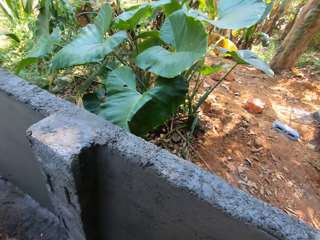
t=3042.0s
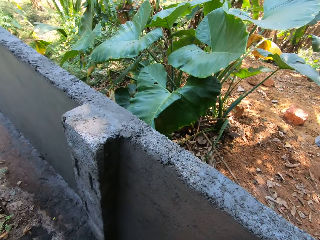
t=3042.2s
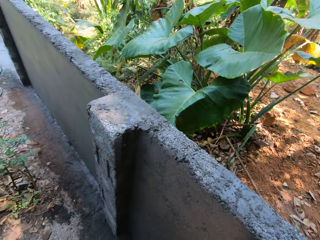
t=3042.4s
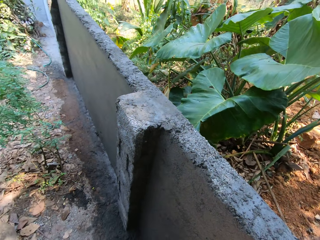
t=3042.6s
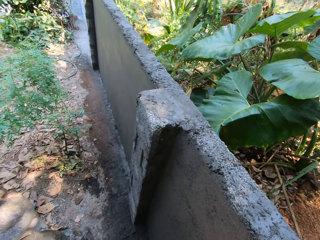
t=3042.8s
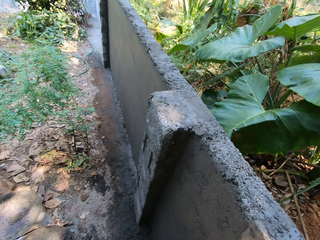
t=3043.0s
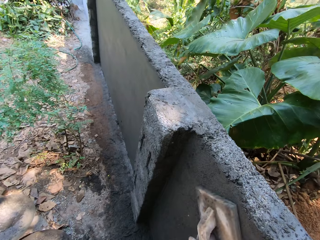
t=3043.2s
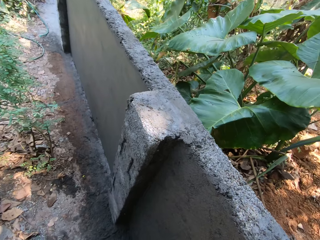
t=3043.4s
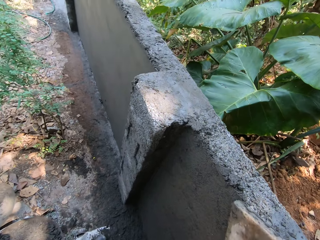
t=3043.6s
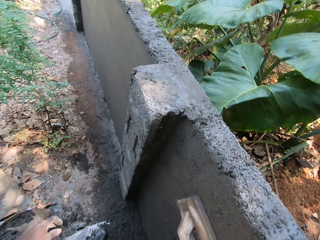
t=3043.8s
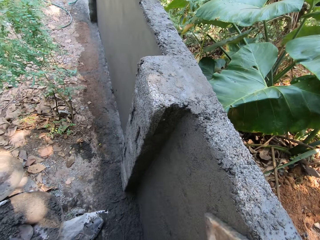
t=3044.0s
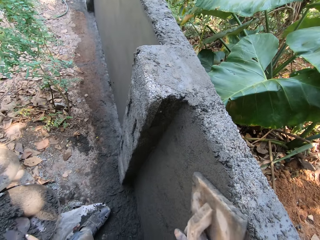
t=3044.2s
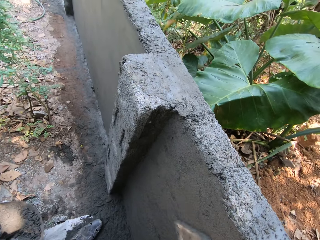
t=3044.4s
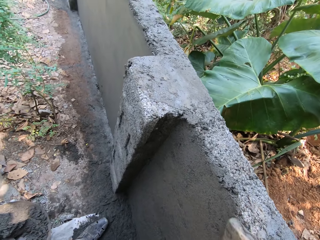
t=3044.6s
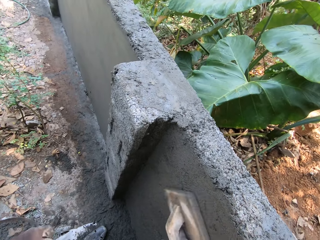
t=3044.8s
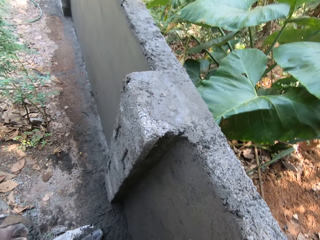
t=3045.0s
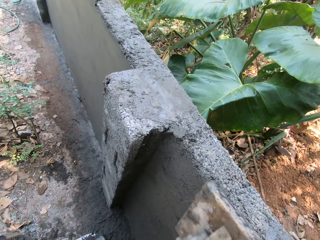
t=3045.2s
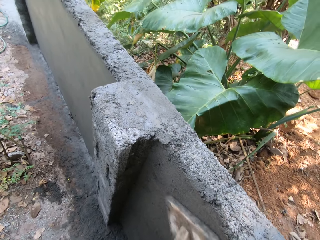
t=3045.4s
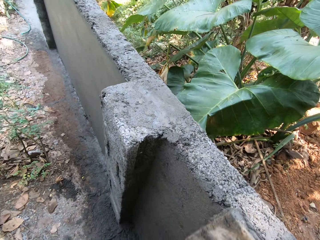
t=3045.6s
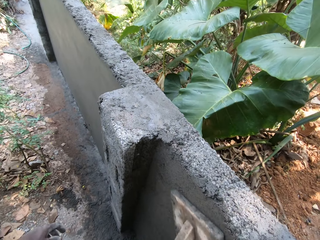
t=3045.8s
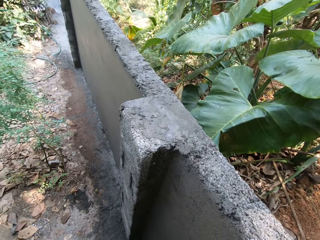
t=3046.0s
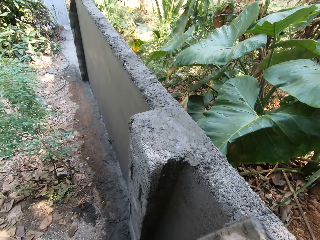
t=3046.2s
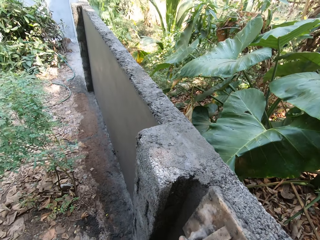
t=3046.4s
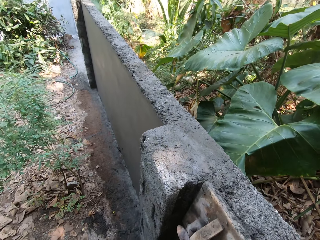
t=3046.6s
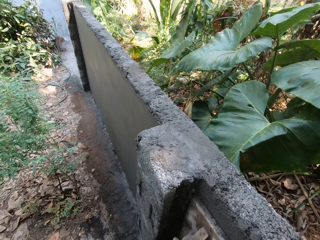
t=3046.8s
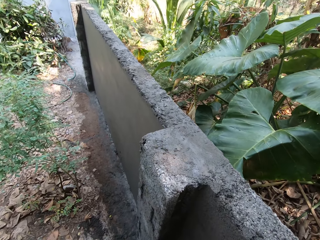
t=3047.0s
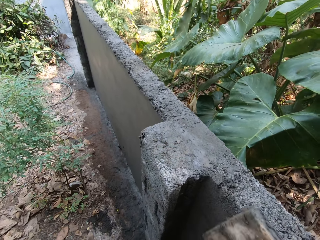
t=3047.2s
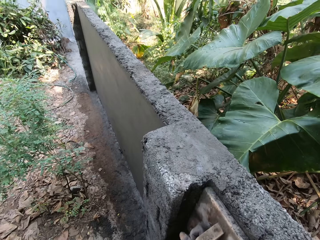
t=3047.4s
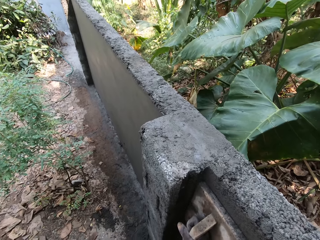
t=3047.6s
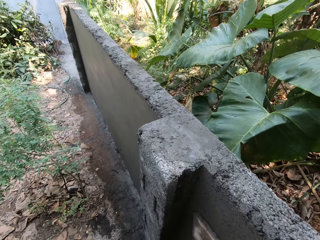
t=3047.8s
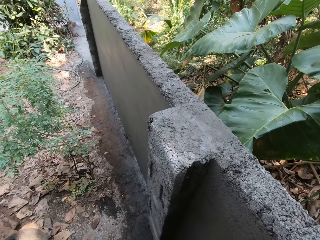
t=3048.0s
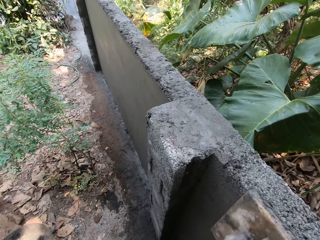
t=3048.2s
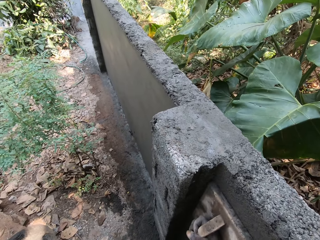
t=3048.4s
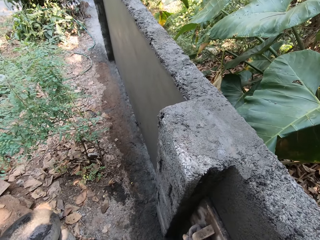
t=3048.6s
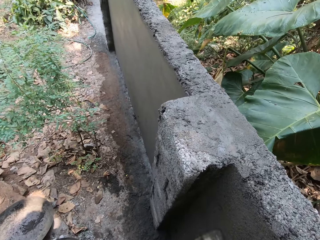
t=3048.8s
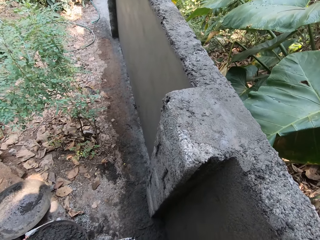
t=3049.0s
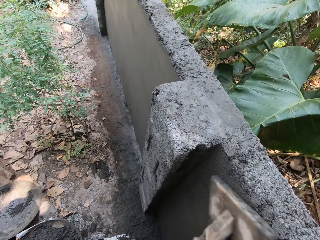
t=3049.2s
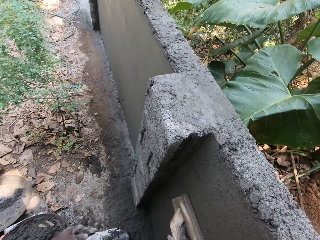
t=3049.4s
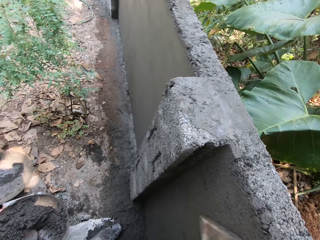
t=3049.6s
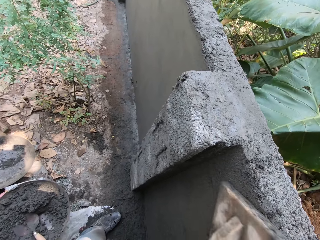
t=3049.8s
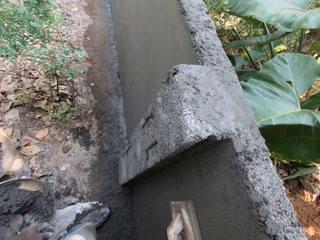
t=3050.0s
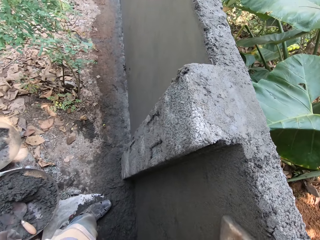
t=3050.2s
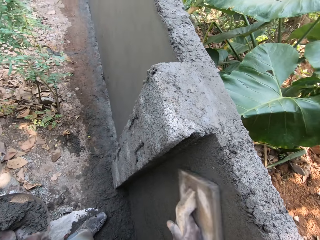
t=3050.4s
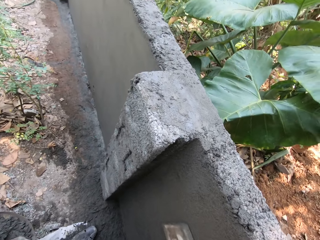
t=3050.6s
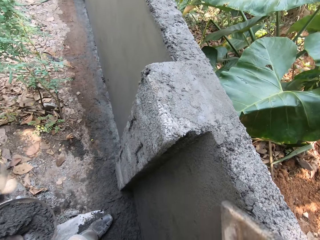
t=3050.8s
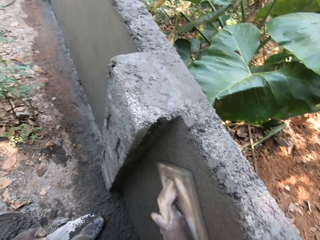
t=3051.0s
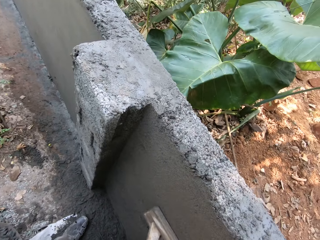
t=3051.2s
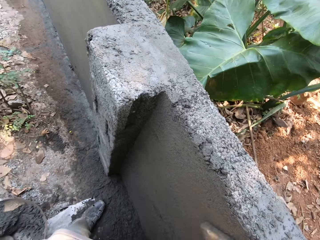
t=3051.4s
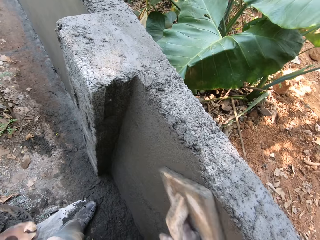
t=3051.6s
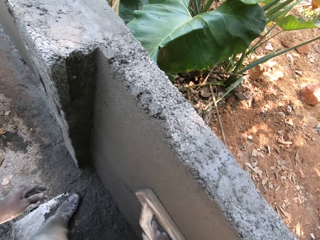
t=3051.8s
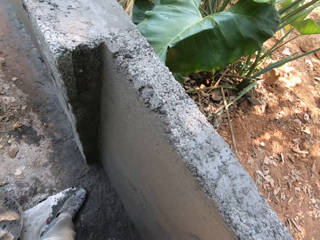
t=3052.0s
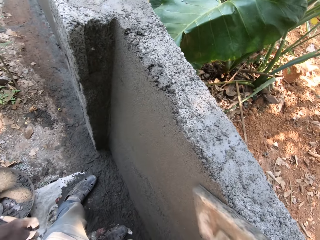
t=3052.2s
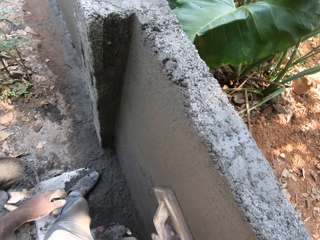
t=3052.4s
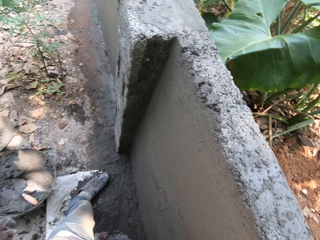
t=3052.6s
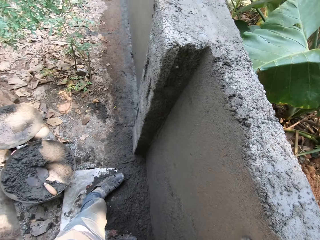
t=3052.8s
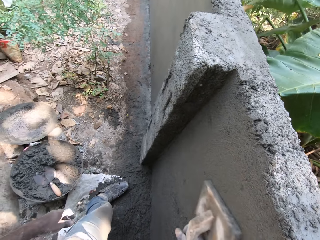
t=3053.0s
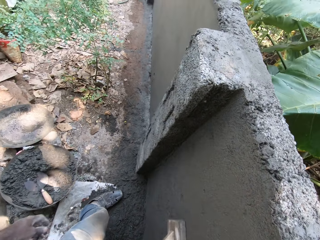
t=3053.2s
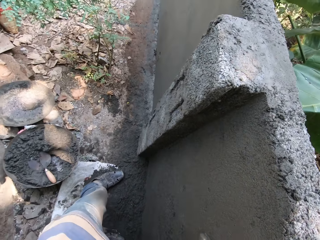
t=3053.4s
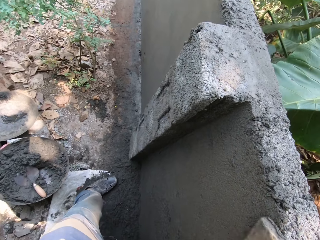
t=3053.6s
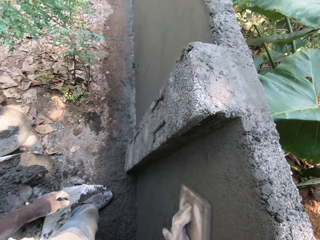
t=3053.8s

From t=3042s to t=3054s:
The camera wearer smoothens the wall plaster with the wooden float in his right hand.

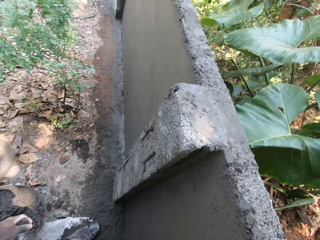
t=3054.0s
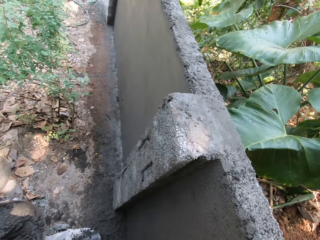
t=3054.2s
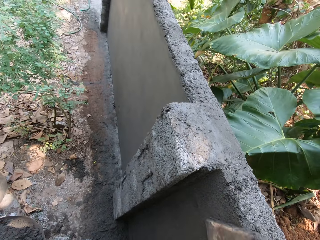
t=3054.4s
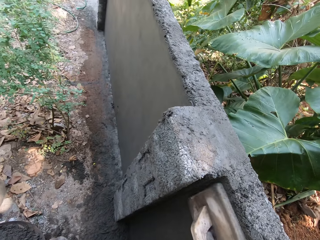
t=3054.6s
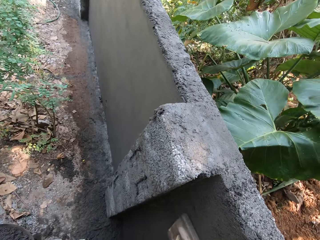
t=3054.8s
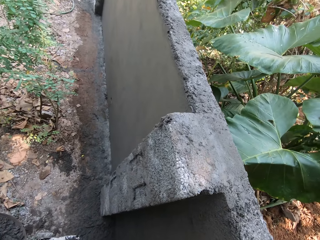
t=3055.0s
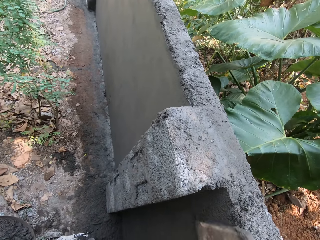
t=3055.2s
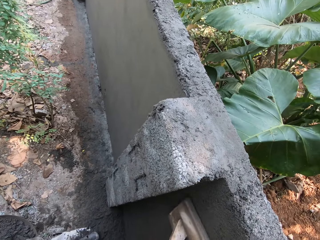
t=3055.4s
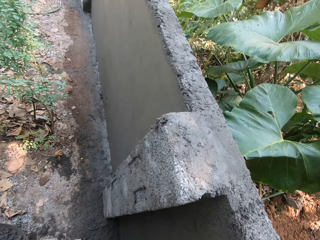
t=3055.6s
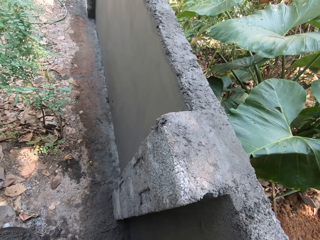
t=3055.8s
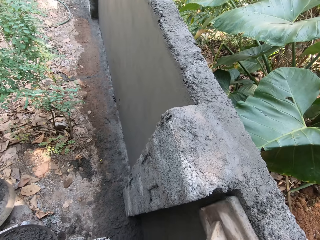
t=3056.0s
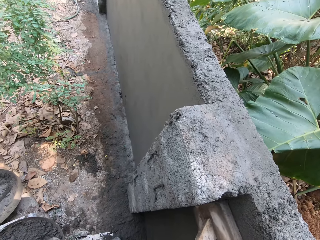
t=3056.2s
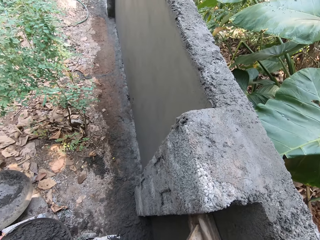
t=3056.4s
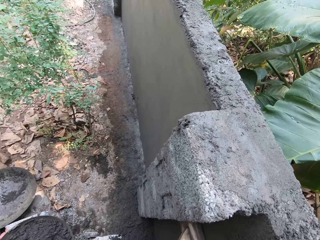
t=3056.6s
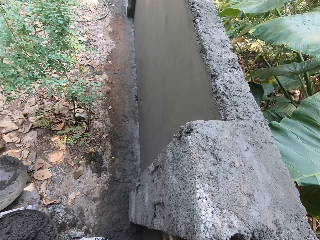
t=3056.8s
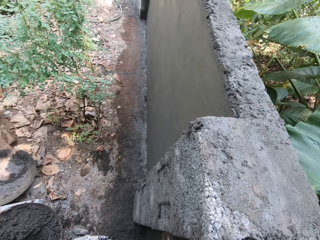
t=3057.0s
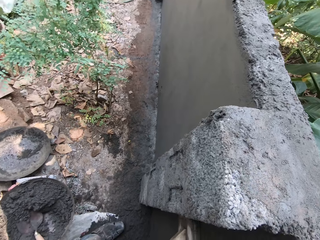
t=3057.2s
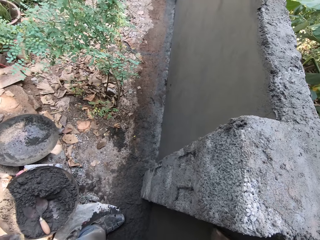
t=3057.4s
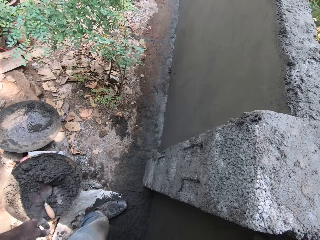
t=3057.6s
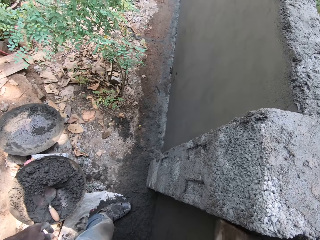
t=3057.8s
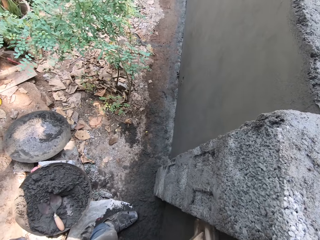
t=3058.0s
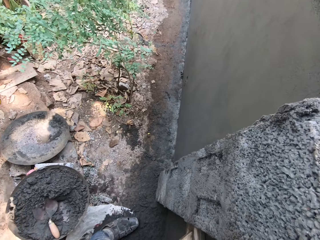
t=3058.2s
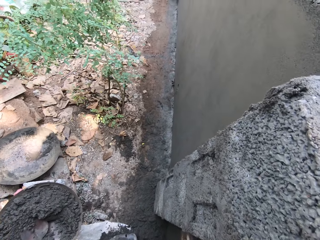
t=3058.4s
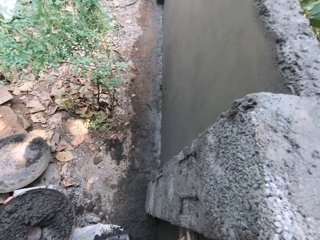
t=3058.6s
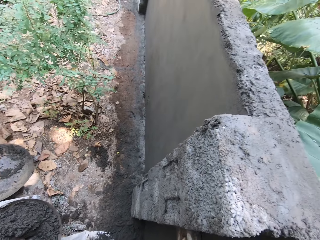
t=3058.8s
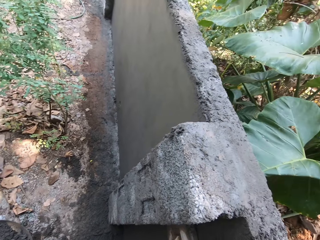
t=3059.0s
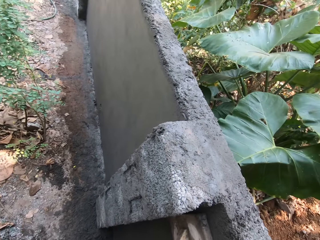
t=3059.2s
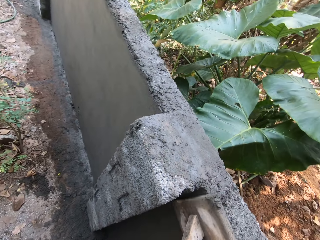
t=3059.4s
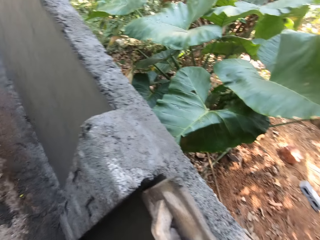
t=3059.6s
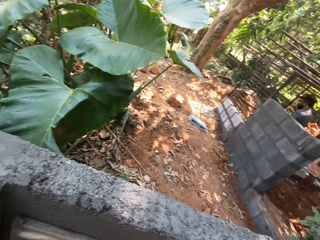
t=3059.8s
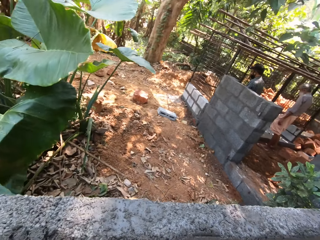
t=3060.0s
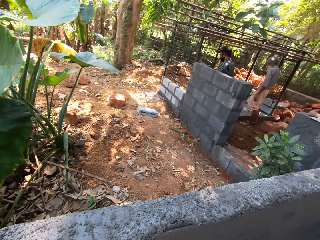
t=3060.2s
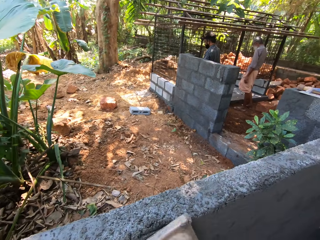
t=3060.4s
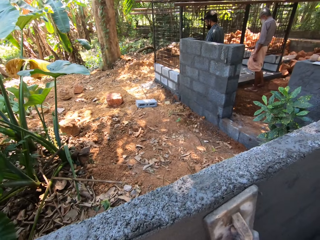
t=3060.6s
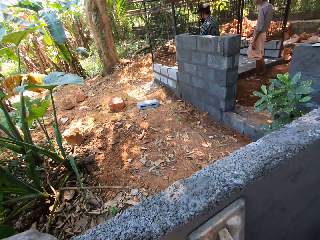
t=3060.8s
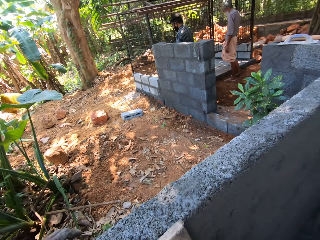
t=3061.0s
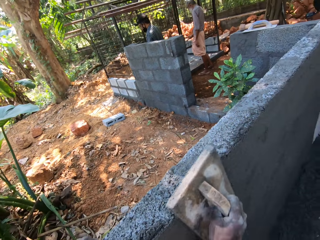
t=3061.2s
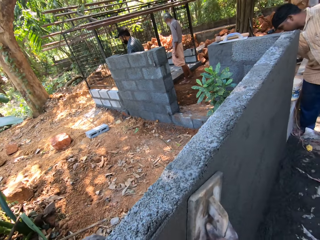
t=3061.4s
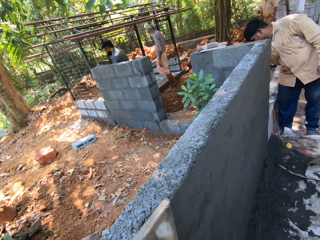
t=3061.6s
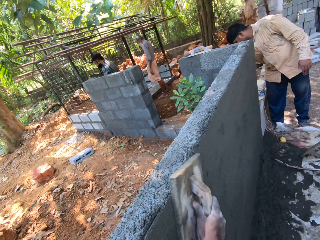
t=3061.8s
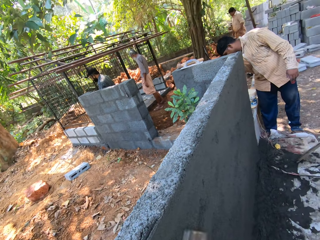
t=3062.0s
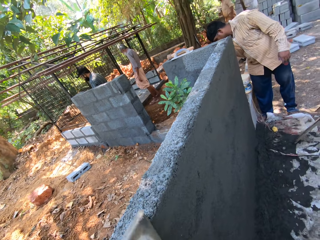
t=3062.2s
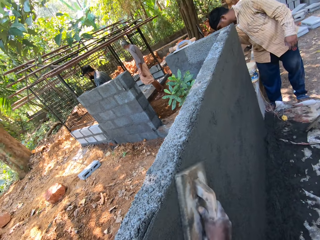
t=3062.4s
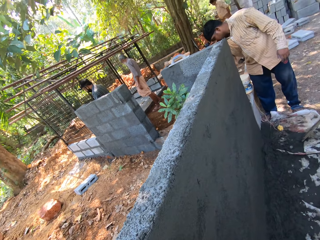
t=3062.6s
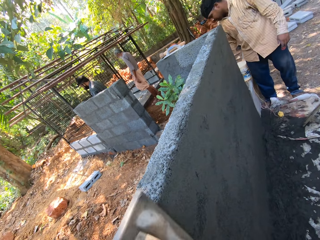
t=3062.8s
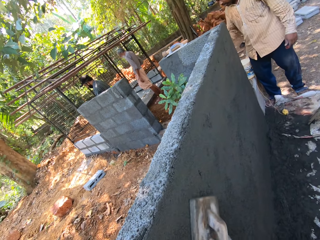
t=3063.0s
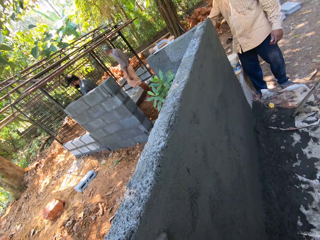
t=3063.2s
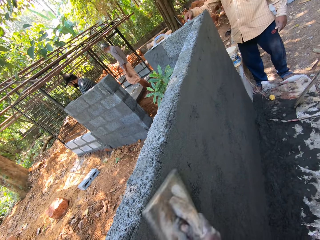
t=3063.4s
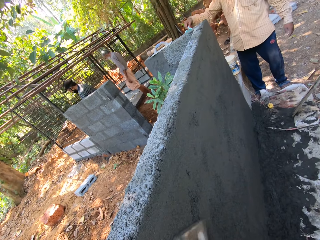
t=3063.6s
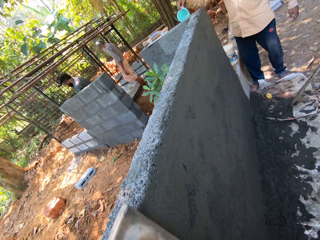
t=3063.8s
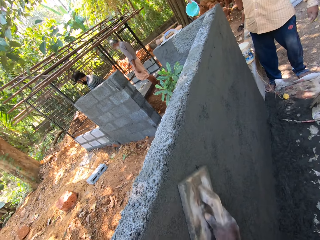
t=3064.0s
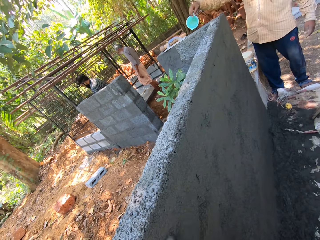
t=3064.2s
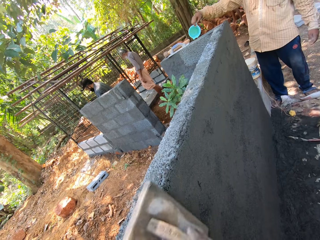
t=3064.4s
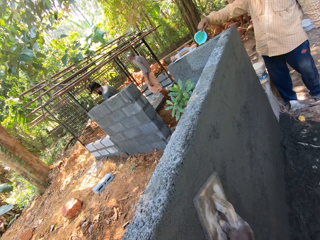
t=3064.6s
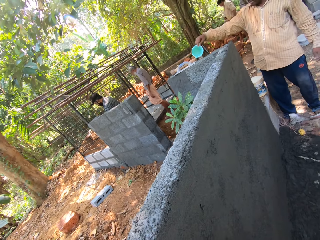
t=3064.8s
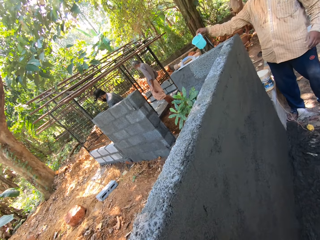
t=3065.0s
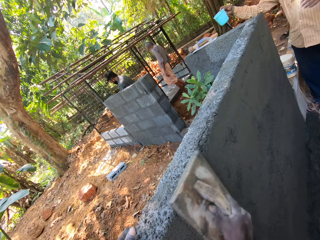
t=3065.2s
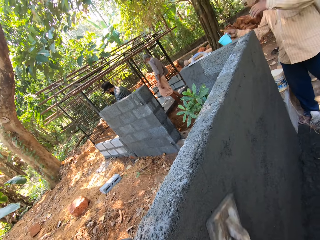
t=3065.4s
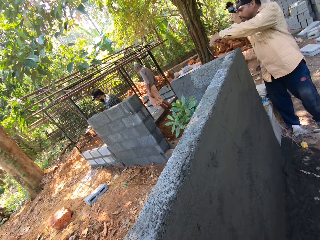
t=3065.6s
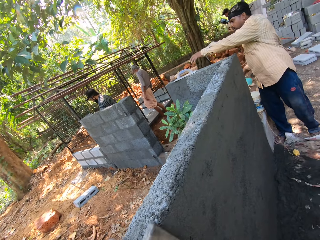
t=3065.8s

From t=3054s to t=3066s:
A man cleans a cage with a brush in his right hand. The camera wearer smoothens the wall plaster with the wooden float in his right hand. Another man pours water on the wall from a cup in his right hand.
